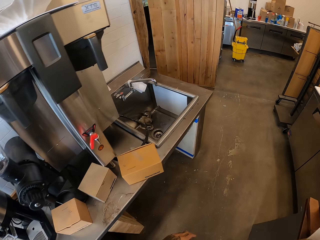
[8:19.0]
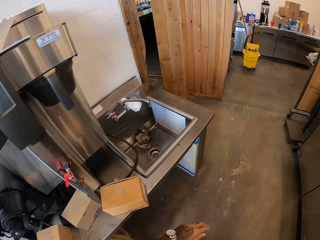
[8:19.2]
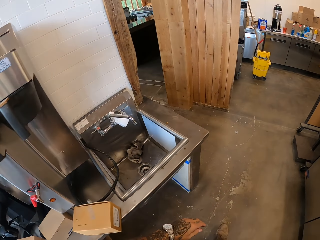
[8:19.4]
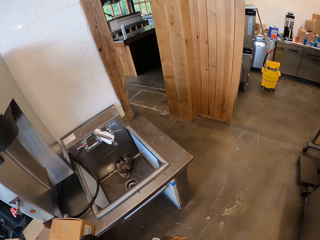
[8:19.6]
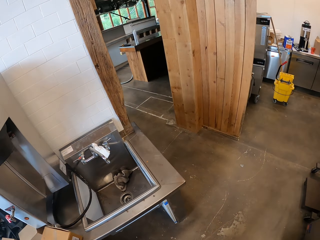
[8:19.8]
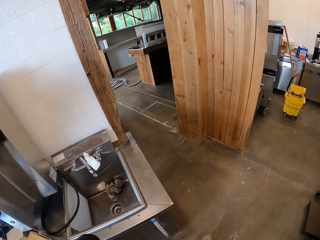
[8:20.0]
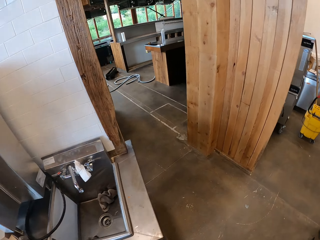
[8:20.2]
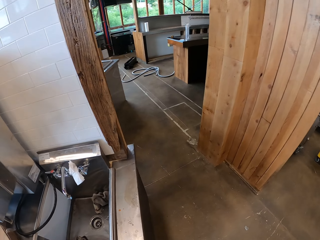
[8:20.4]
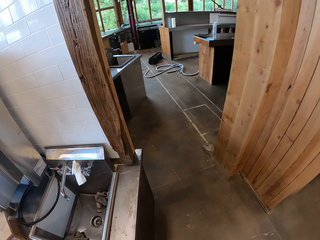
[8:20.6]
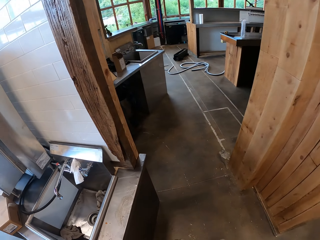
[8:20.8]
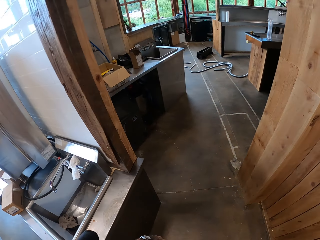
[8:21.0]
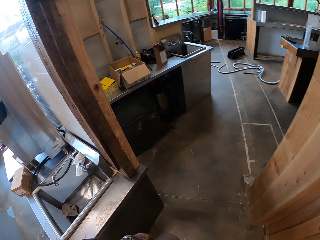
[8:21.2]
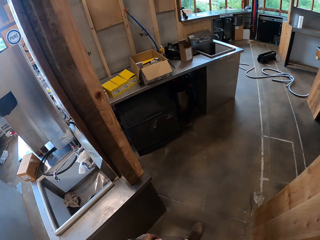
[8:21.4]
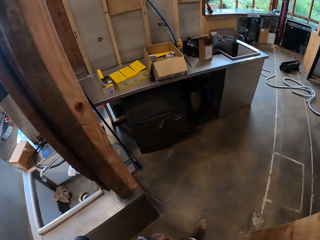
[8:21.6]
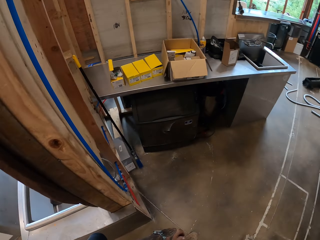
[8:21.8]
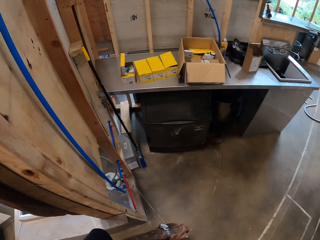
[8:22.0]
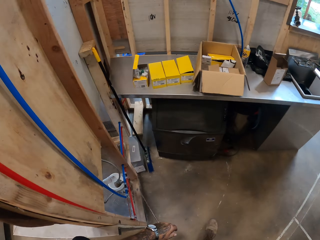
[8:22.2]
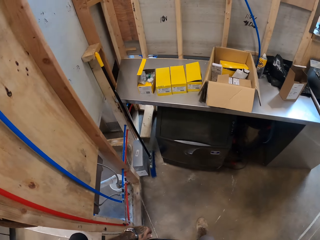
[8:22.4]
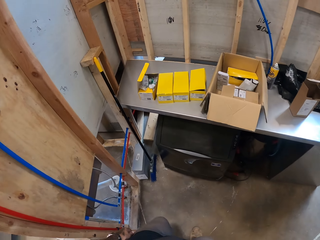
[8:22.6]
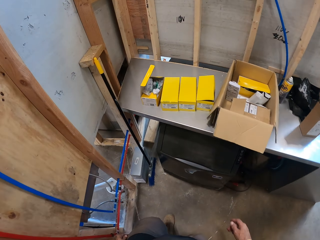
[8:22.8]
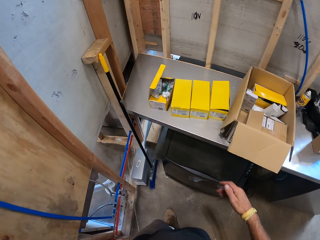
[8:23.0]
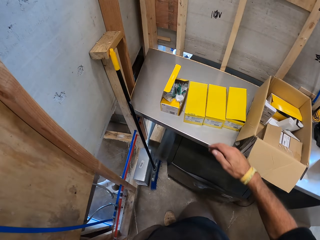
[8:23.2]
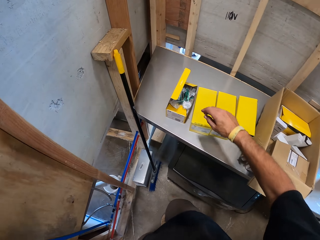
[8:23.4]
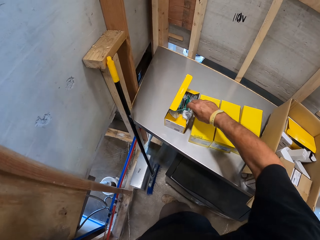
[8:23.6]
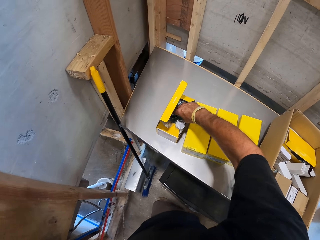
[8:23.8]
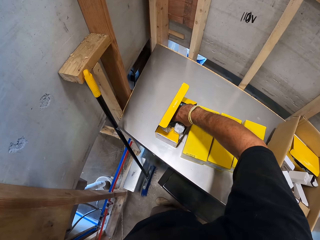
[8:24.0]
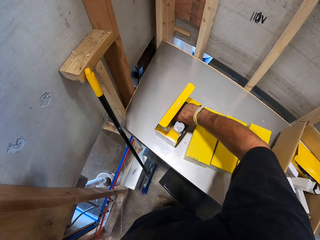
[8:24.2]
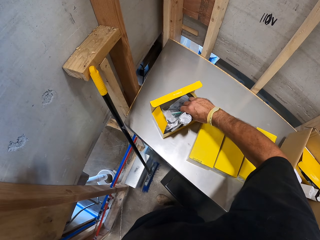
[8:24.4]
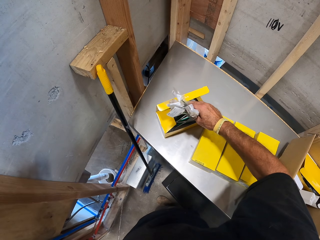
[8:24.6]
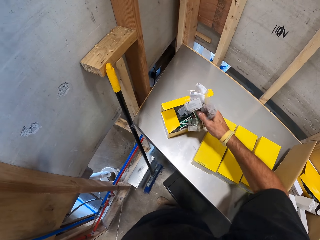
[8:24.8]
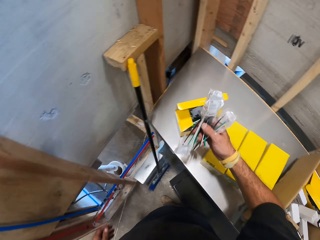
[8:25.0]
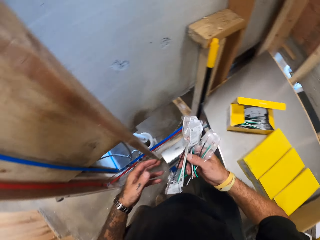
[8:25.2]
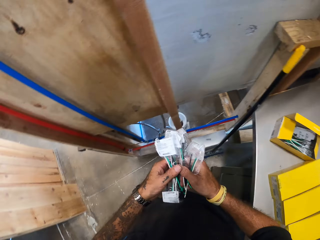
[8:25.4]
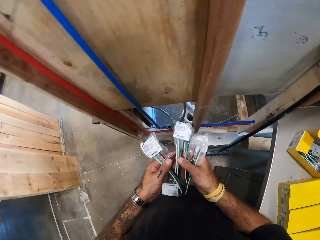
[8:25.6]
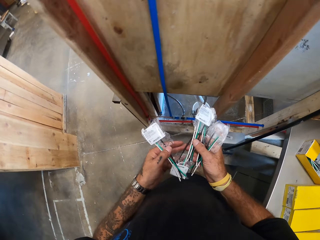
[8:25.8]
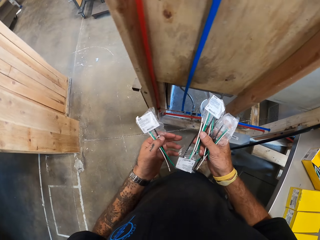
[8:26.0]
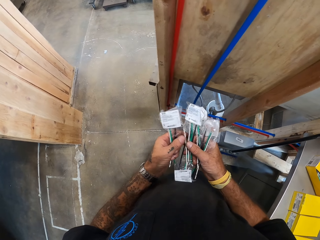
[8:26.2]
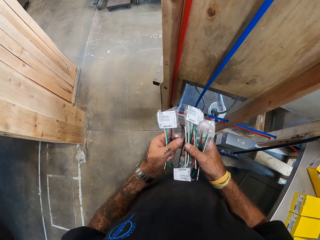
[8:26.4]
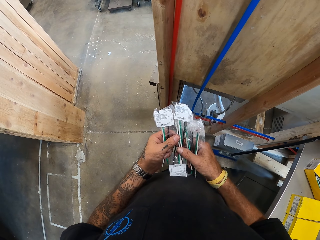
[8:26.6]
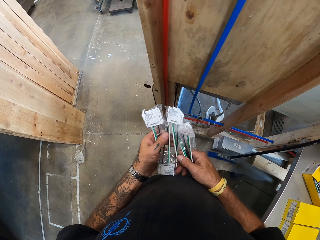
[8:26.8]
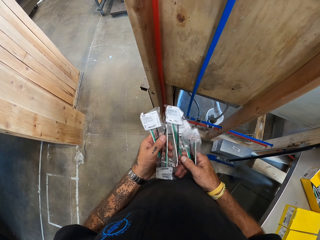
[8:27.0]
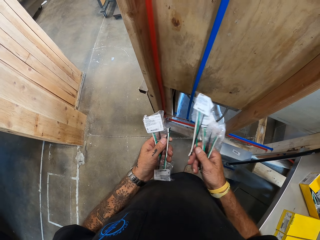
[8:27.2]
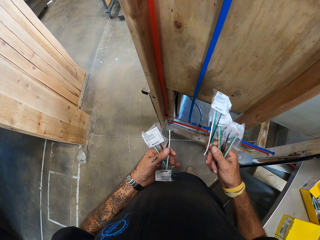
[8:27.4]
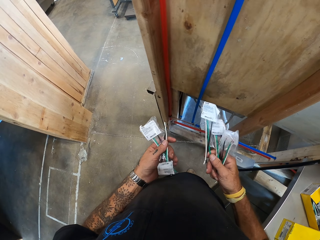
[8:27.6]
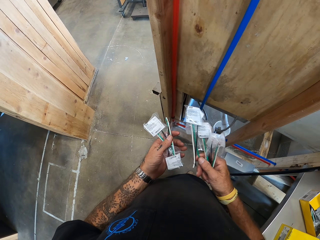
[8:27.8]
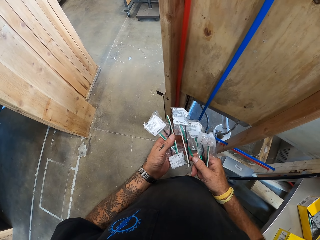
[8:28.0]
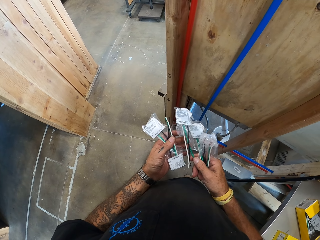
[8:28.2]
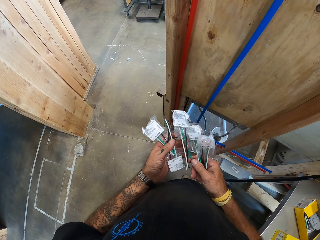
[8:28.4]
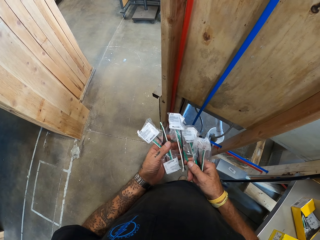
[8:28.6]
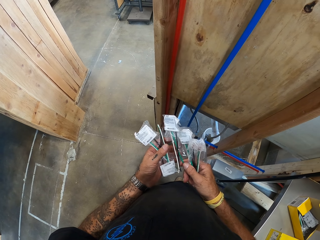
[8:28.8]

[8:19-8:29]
The camera wearer walks. They pick up an object. They hold the object.

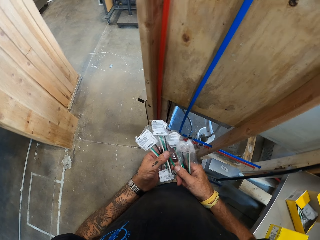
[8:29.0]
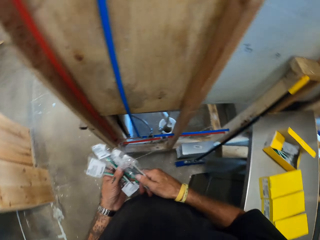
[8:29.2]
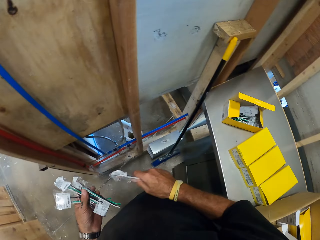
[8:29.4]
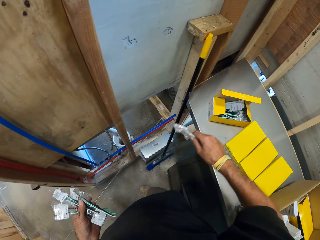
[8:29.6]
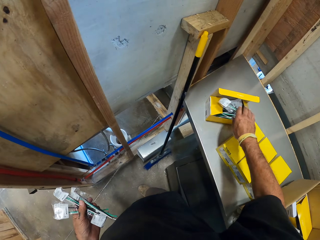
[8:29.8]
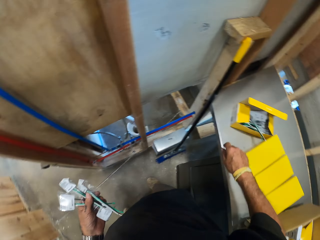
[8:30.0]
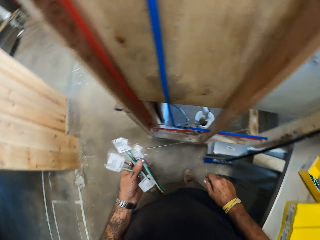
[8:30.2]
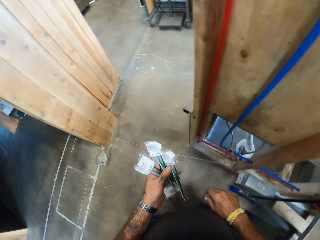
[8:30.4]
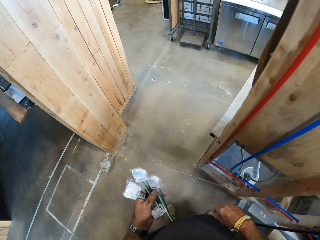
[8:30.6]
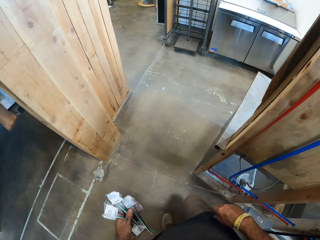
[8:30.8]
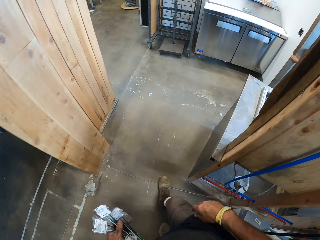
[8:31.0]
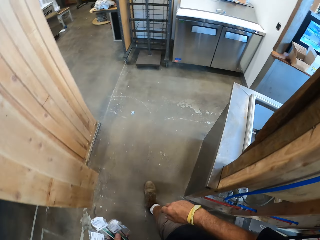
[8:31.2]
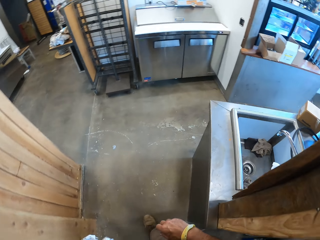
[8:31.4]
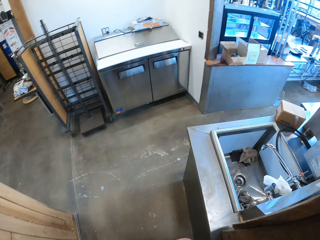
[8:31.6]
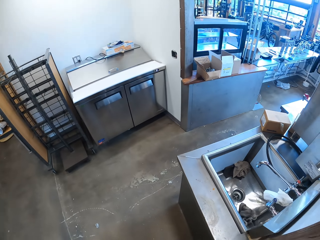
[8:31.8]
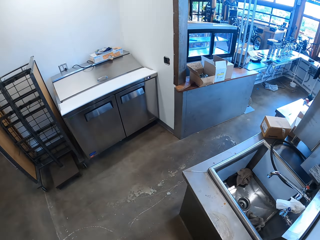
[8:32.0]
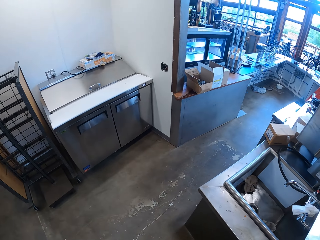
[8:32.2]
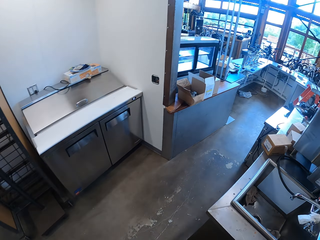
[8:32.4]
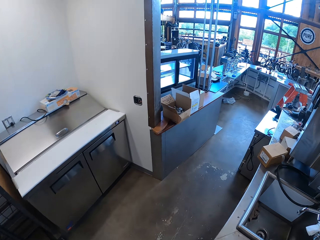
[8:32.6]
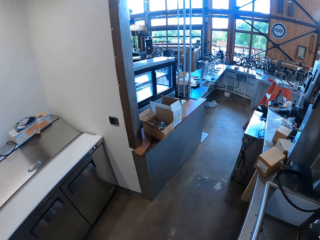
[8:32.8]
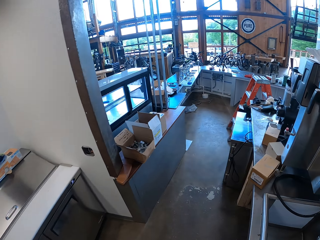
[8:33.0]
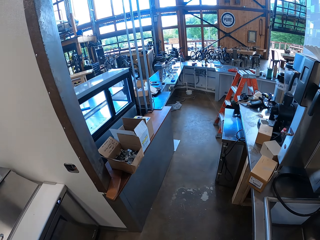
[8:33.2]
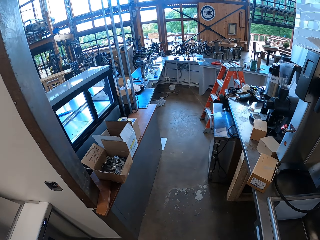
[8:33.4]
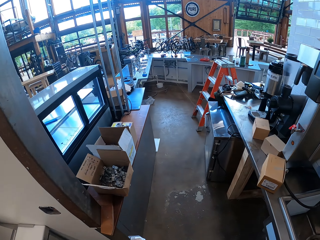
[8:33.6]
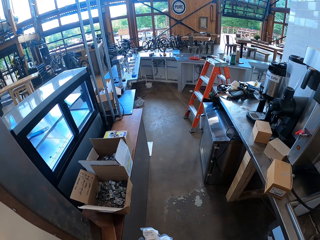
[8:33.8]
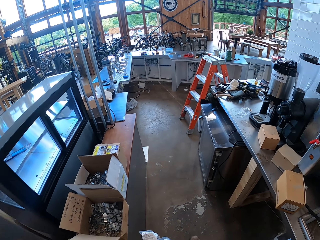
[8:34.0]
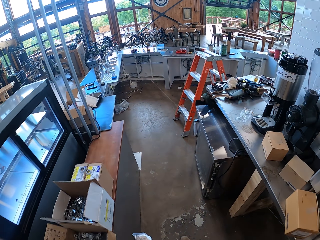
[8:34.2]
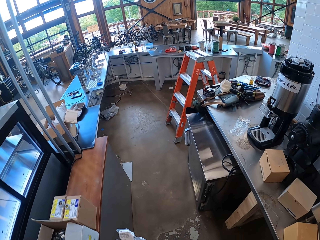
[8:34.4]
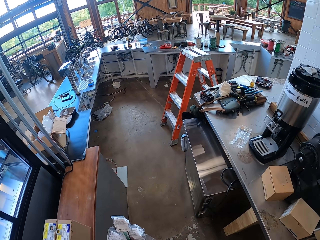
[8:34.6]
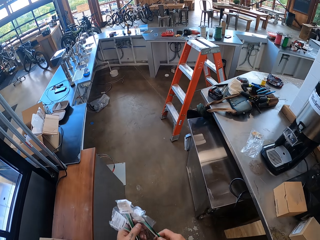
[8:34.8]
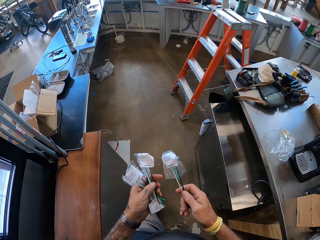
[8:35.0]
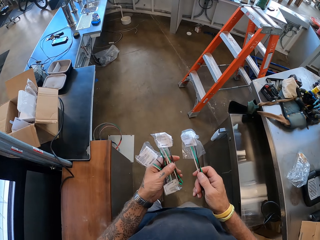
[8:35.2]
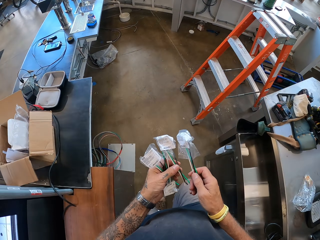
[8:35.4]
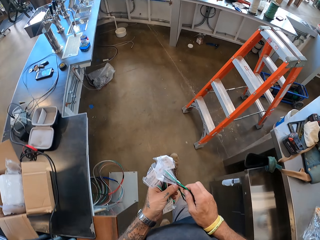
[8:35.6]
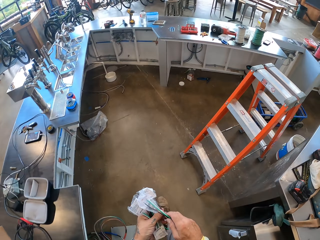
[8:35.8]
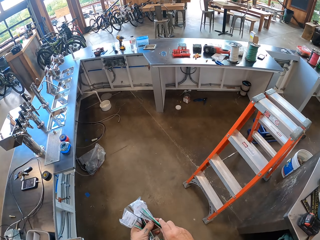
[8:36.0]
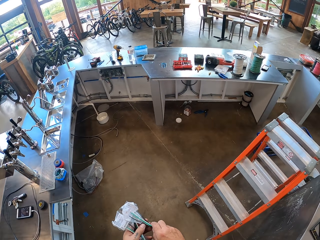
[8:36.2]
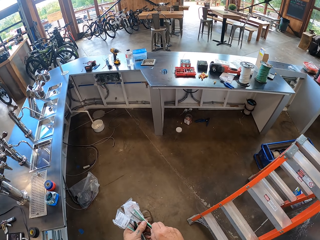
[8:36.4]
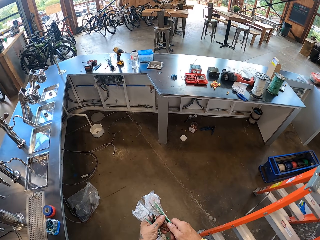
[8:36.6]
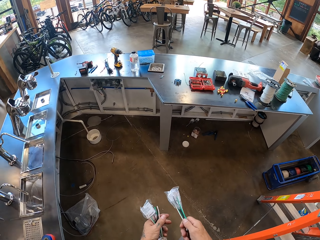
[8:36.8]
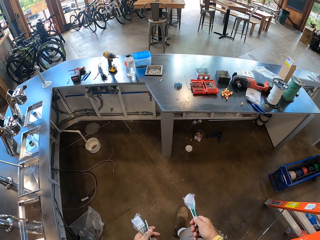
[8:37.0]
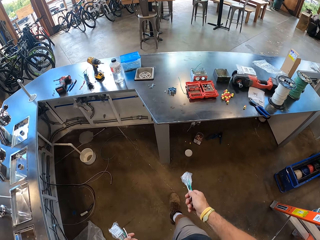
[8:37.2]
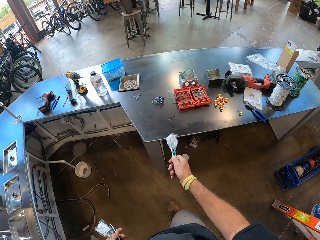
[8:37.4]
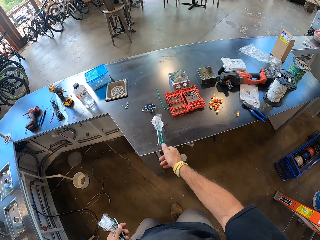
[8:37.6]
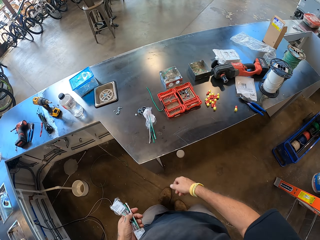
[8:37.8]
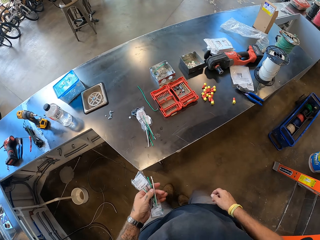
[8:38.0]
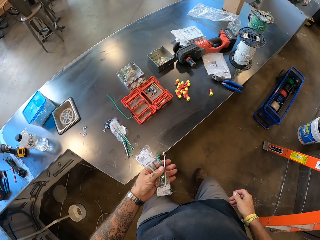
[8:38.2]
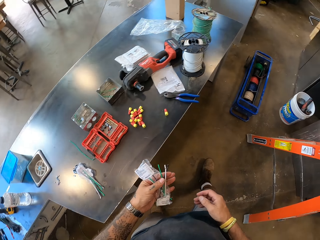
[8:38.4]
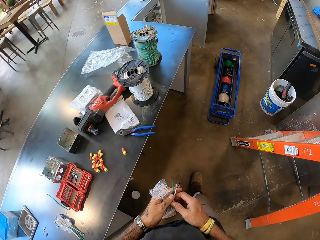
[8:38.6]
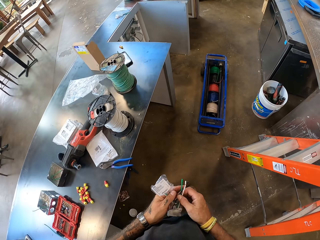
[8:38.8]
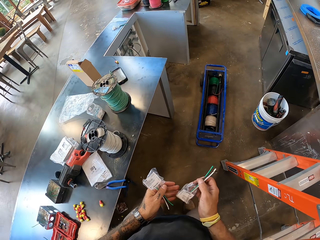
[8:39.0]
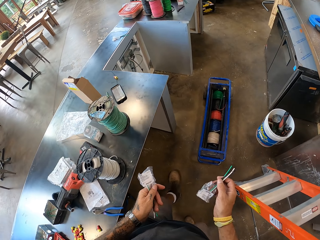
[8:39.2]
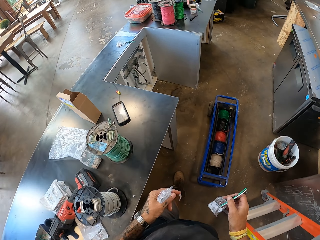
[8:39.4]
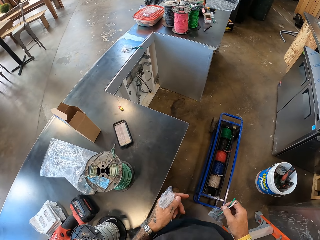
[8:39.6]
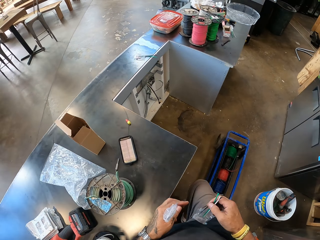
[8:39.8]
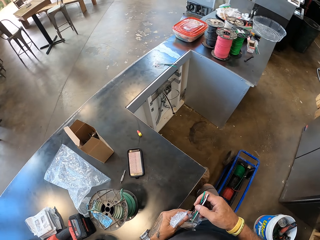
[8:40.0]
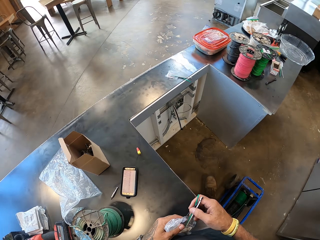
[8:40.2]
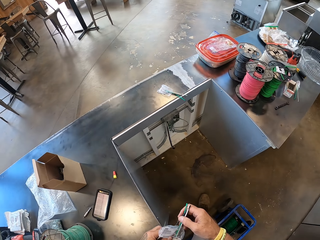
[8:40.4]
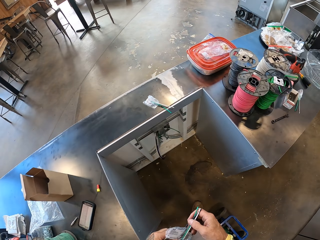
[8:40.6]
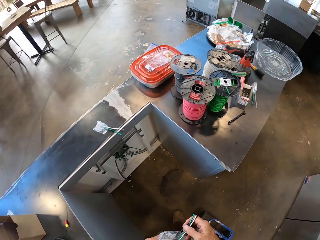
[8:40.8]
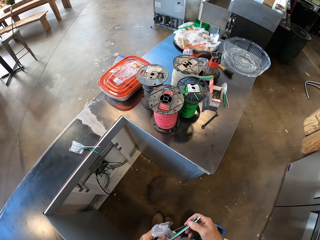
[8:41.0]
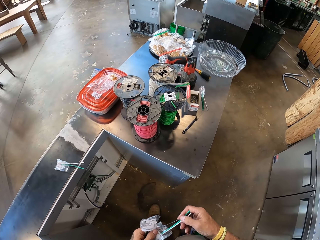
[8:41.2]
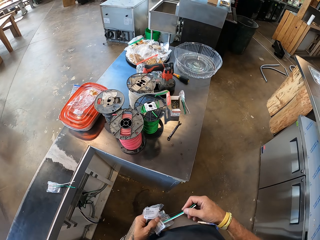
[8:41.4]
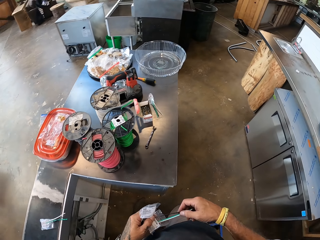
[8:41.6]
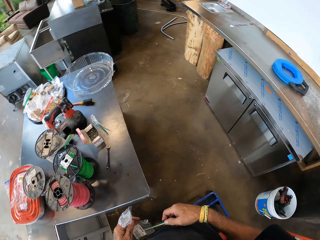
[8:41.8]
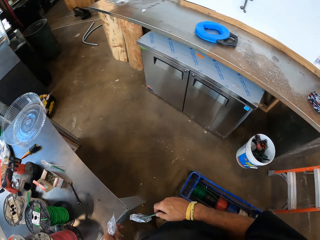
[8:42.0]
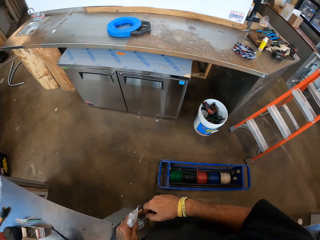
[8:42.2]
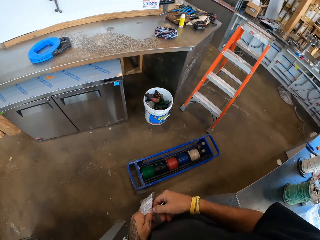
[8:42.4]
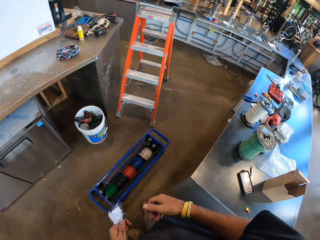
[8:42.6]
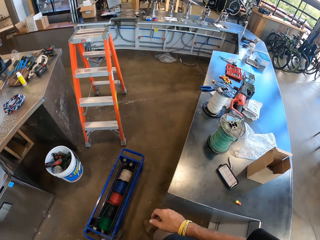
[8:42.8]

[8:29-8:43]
The camera wearer puts something in the box. They walk. They put something on the counter top. They walk.
